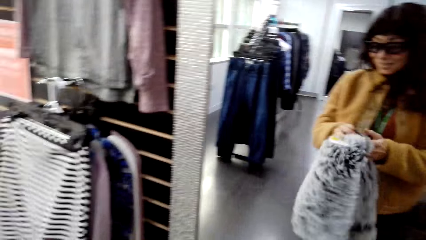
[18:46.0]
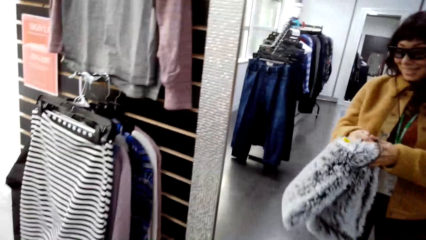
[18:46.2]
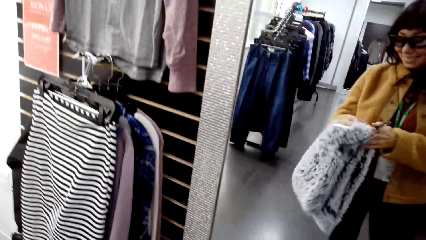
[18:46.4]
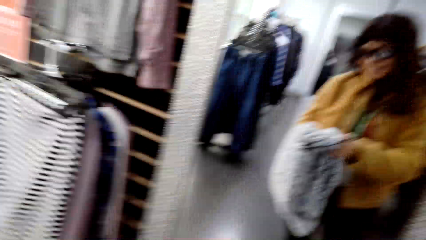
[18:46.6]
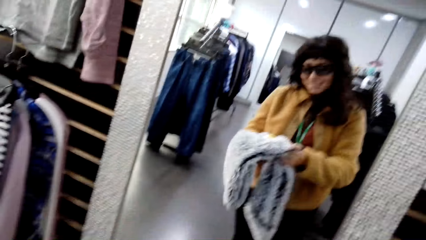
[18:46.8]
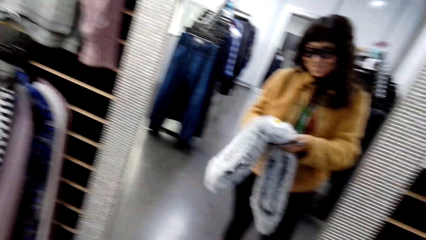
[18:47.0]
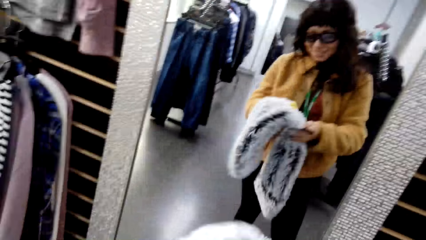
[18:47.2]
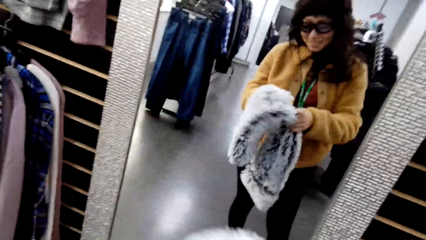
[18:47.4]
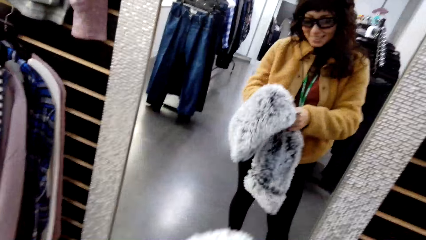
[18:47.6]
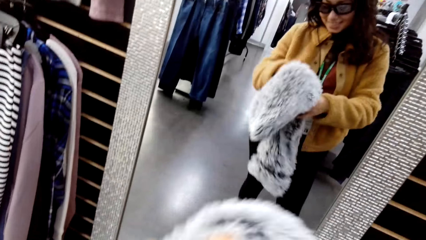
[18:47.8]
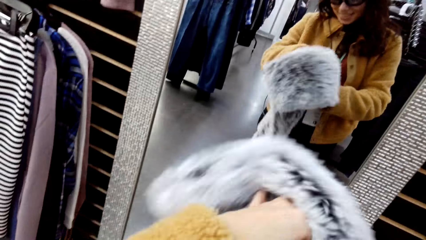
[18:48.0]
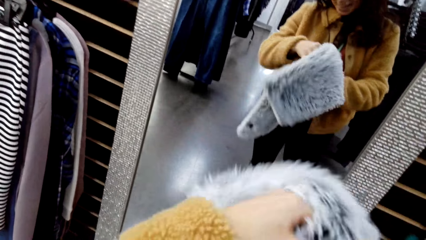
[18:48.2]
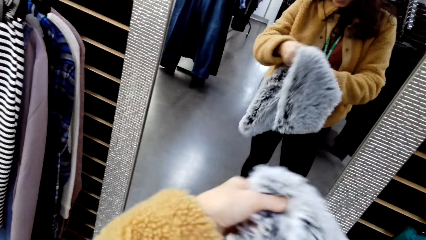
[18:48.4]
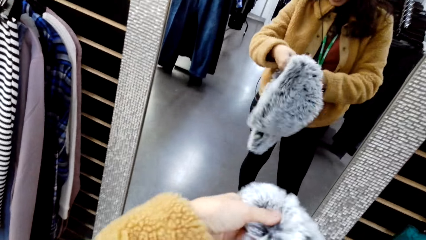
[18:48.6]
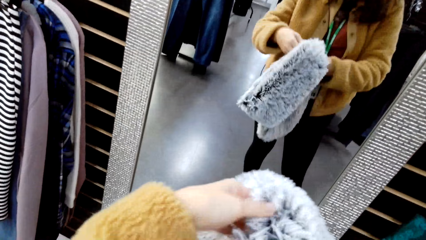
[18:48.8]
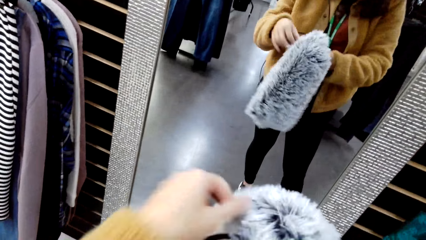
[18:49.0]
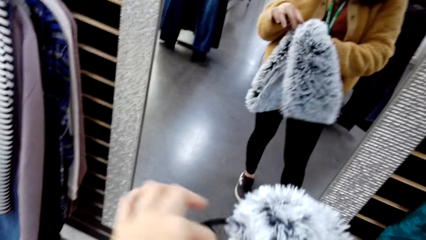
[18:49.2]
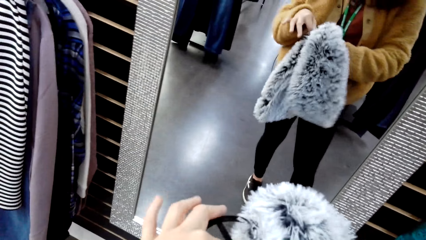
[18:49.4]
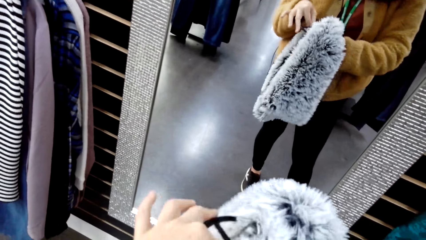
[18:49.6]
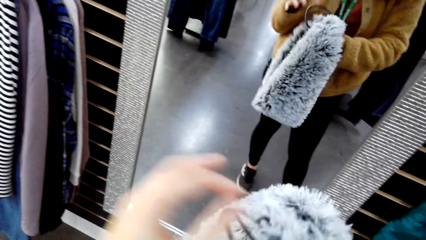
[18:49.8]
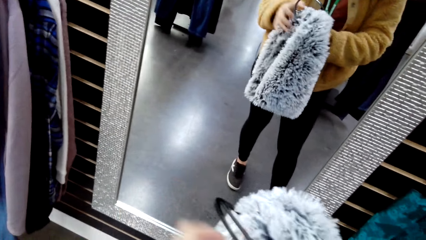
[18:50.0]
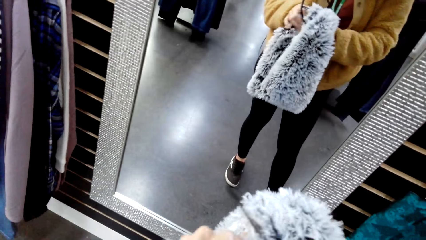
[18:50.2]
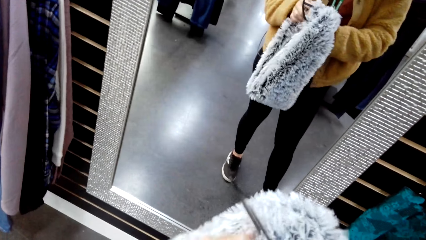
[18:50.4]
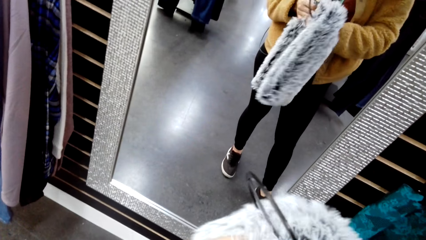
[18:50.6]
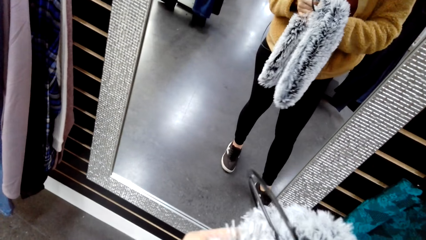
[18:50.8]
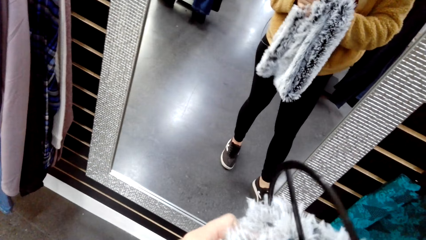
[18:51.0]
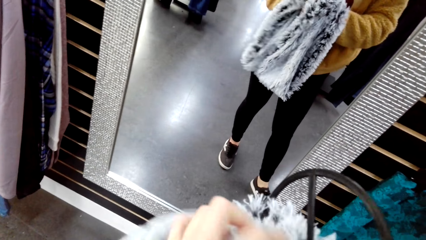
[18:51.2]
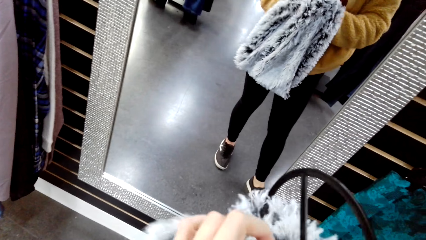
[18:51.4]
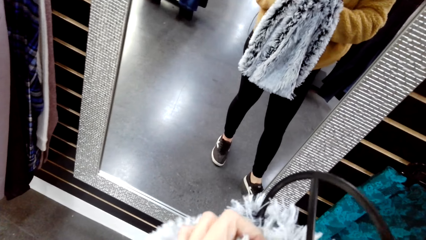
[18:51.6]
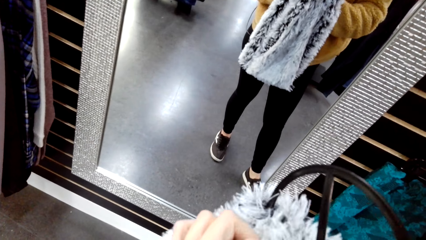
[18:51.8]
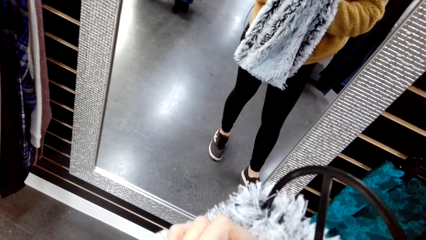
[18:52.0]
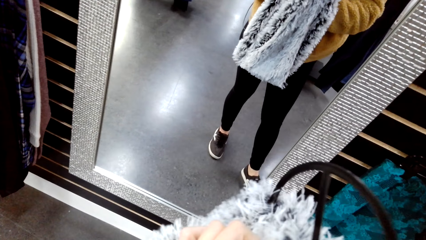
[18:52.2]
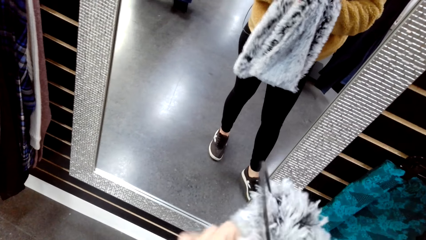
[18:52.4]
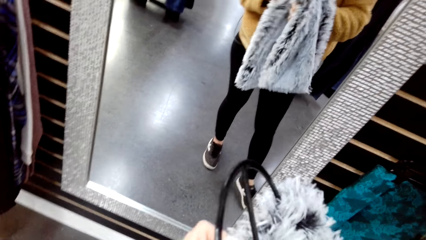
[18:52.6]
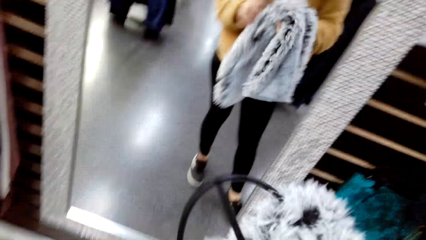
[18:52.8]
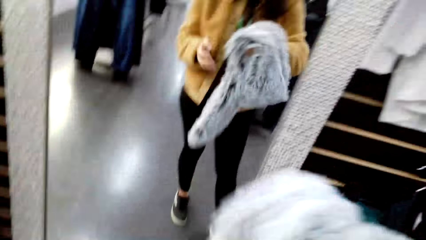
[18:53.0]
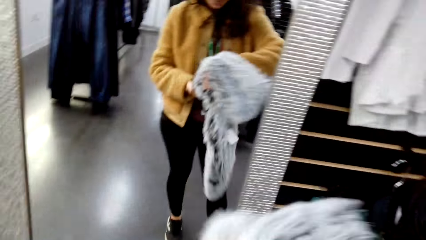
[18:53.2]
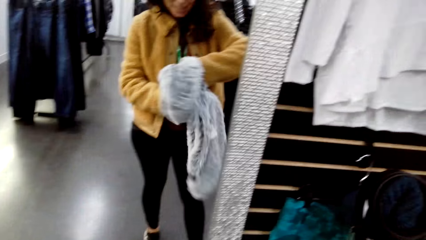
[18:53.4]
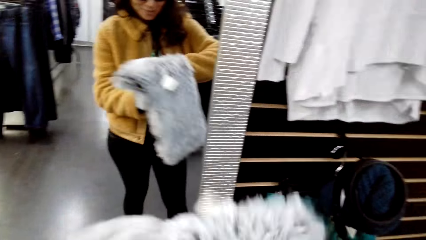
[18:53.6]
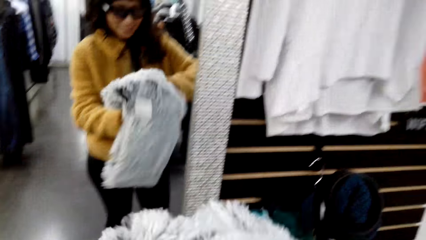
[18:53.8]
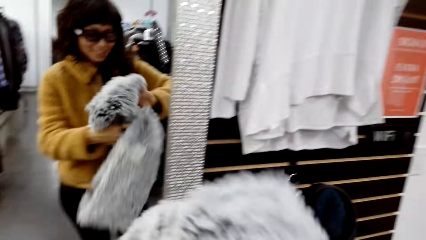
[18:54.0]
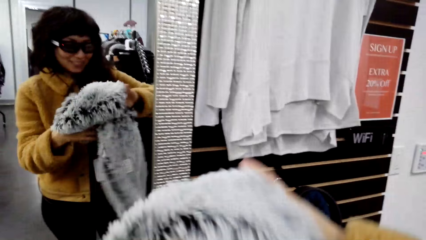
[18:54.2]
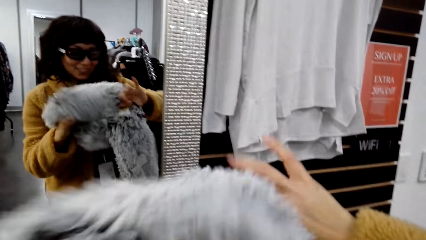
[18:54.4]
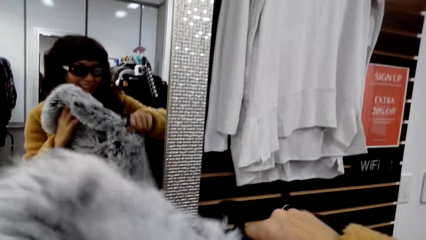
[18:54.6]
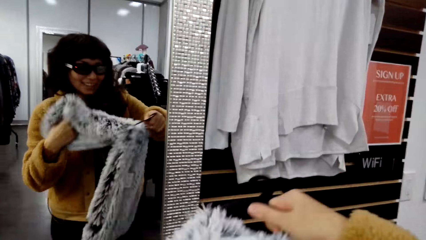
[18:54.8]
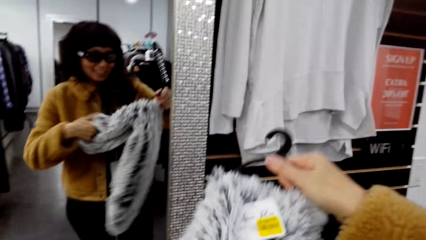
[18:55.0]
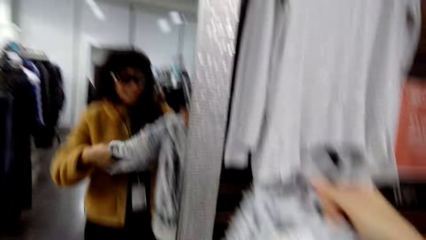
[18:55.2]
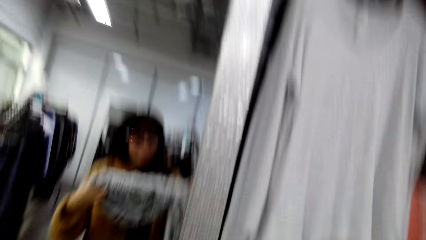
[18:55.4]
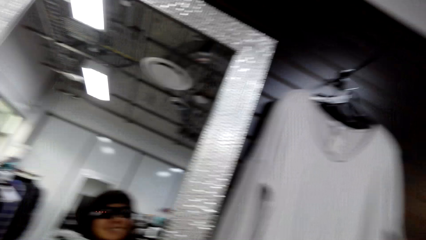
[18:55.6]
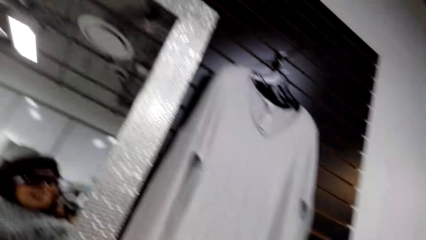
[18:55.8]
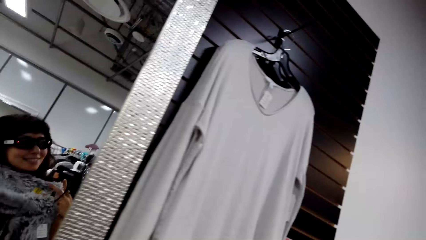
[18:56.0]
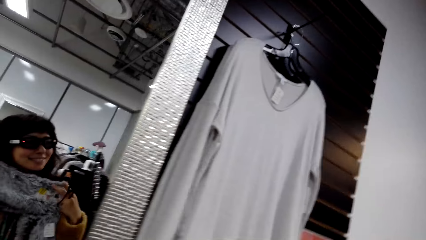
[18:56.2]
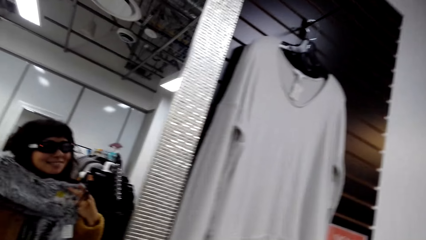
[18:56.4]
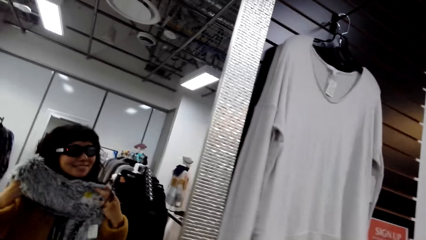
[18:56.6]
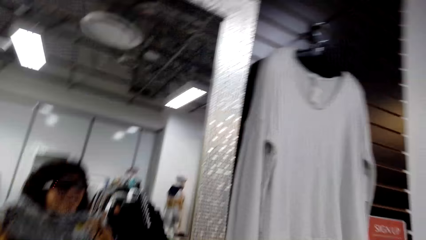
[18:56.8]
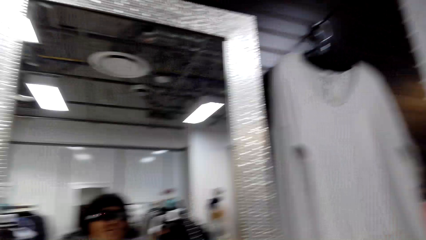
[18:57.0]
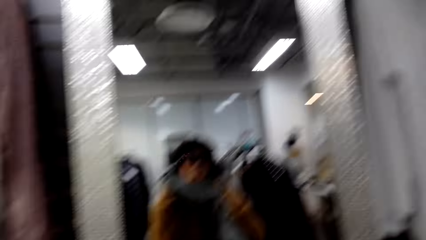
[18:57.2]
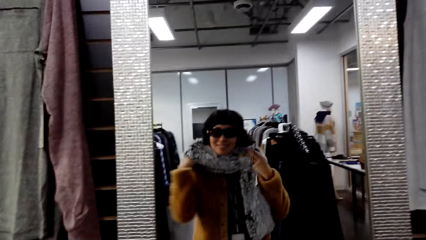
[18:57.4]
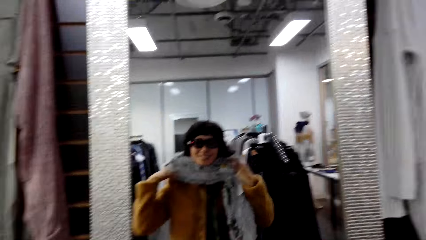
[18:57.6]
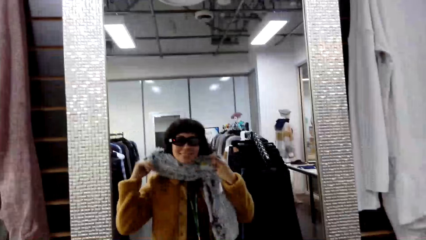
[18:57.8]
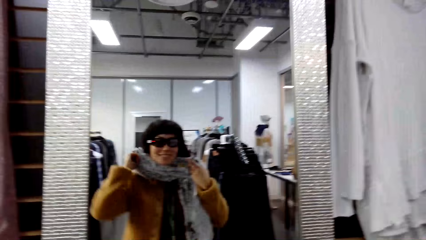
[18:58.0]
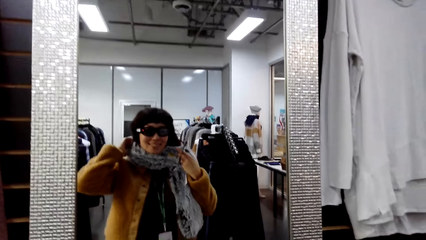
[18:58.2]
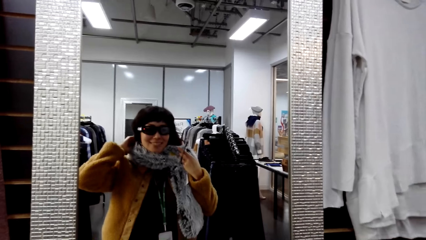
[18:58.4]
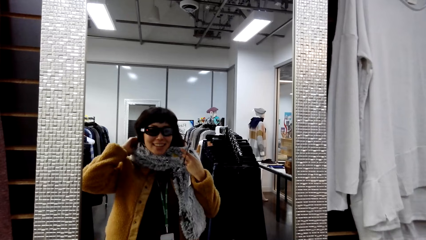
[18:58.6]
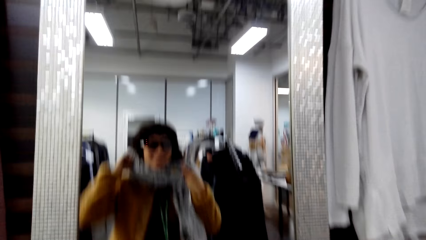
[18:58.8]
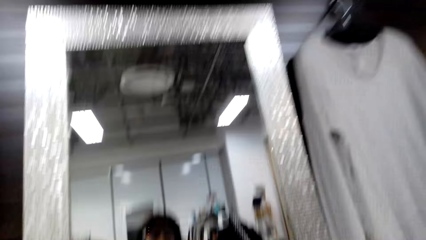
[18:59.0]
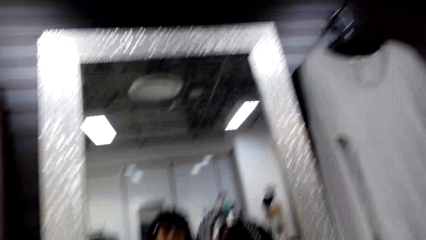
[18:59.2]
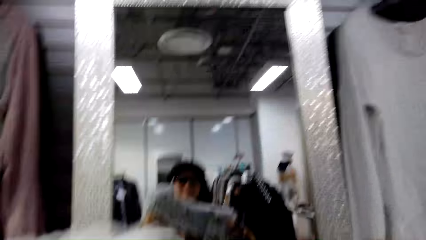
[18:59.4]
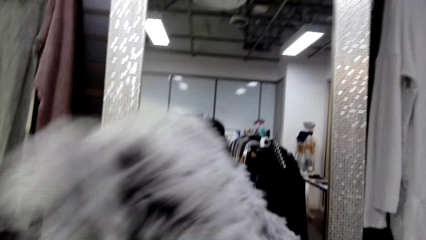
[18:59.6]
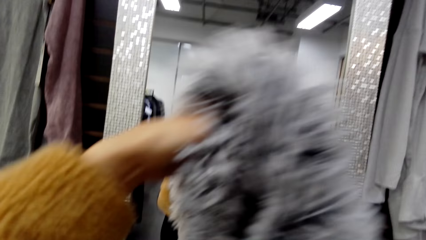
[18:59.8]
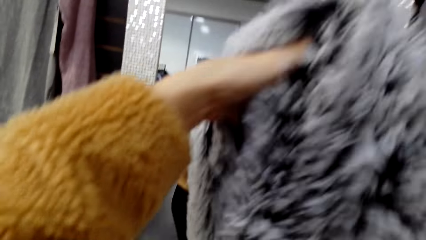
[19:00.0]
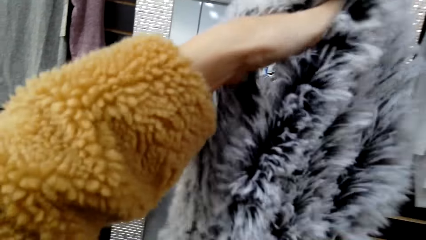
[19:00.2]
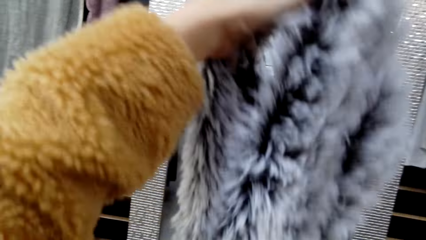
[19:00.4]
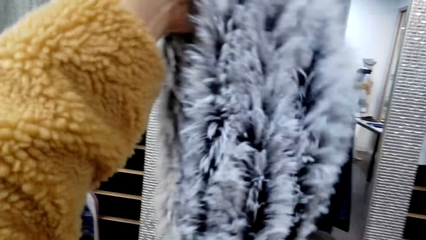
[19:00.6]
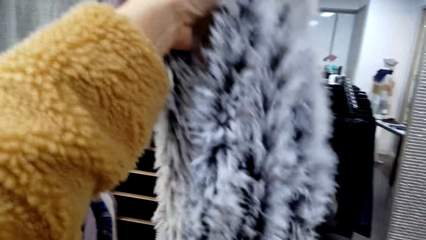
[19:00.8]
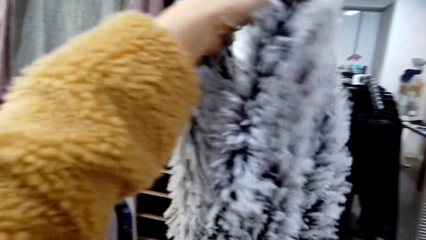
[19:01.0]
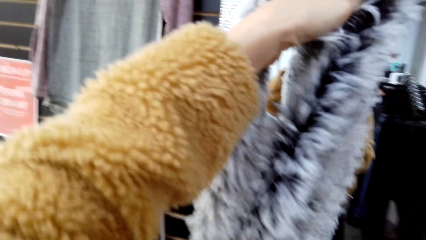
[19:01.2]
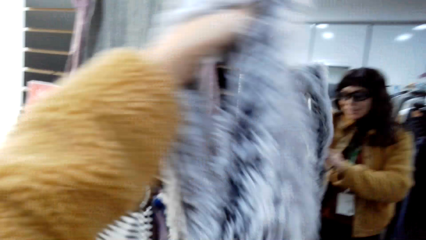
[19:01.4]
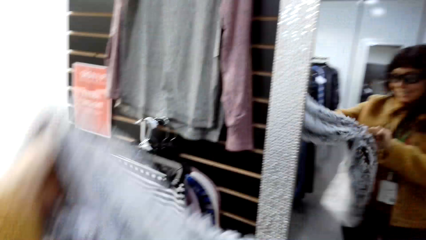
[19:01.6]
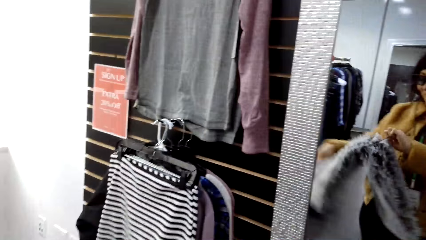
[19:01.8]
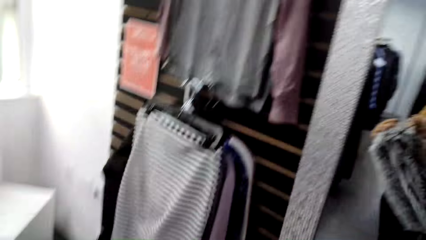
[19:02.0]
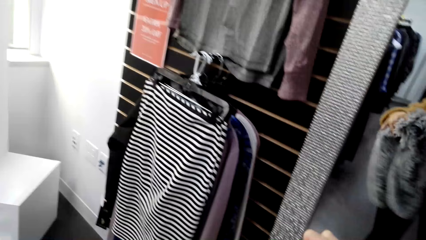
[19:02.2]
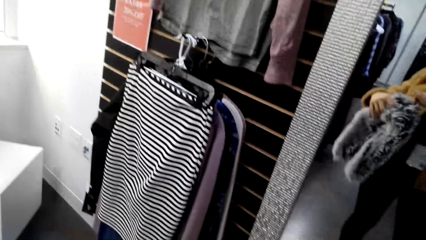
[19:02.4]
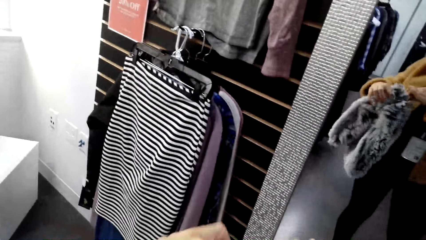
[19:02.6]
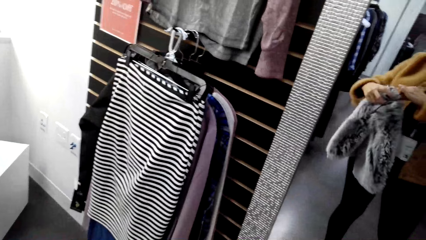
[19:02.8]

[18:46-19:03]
The camera wearer talks to a man. She inspects the scarf. She stares at the wall. She looks at herself in the mirror. The man talks to the camera wearer.
